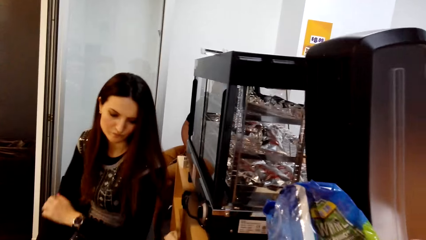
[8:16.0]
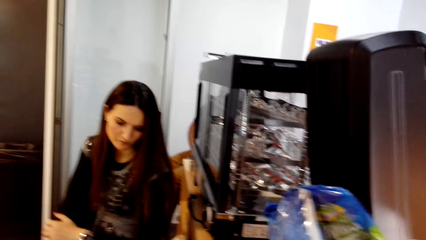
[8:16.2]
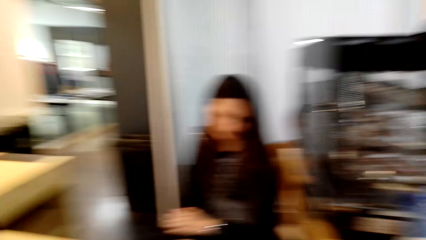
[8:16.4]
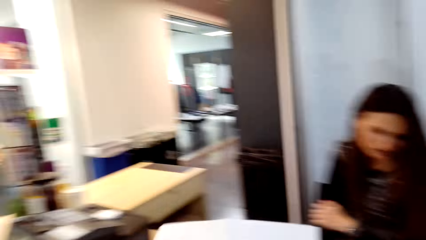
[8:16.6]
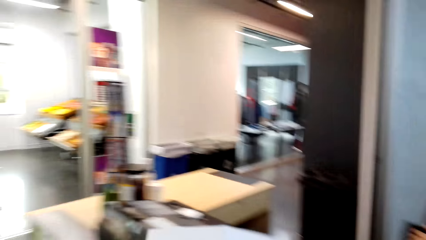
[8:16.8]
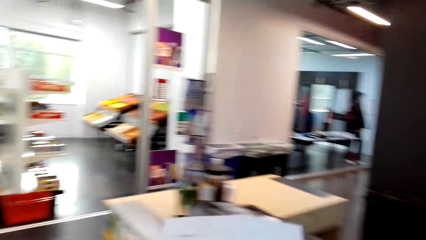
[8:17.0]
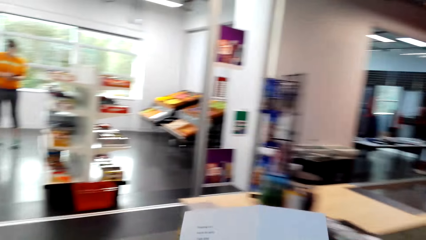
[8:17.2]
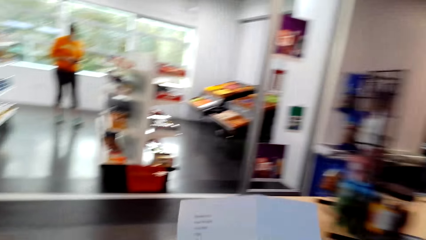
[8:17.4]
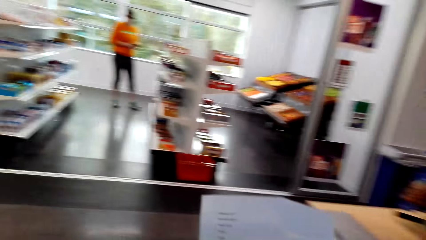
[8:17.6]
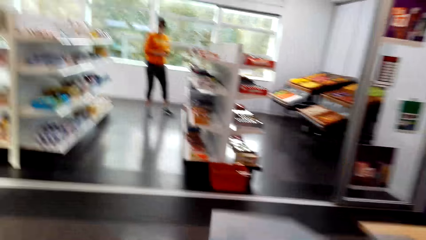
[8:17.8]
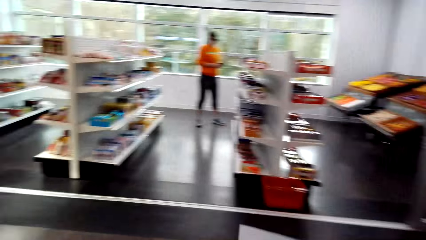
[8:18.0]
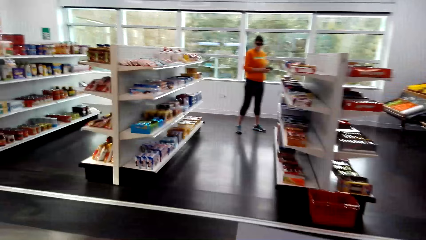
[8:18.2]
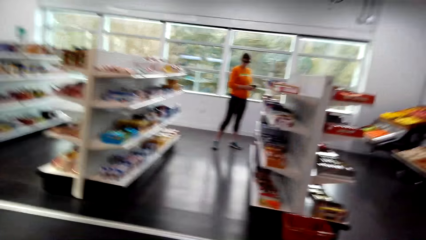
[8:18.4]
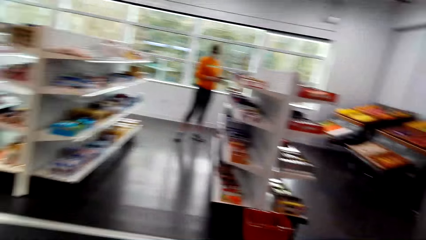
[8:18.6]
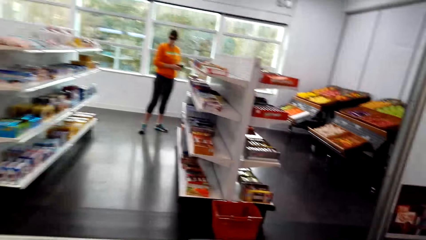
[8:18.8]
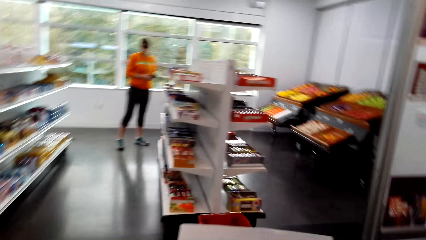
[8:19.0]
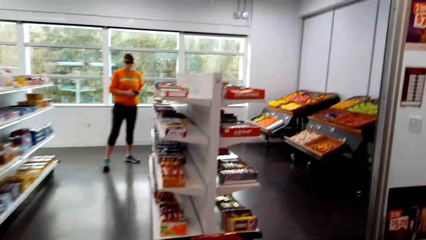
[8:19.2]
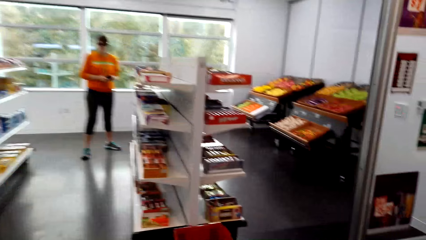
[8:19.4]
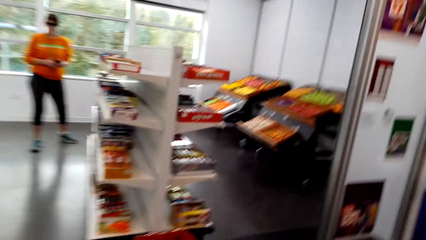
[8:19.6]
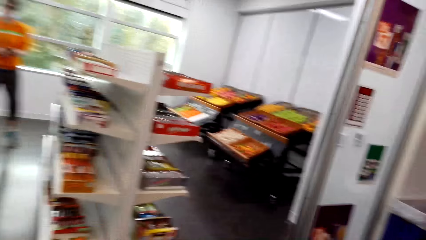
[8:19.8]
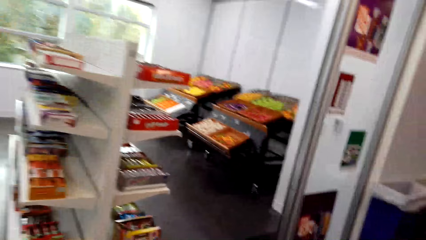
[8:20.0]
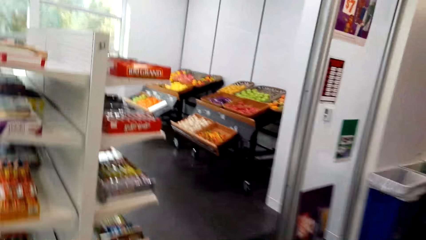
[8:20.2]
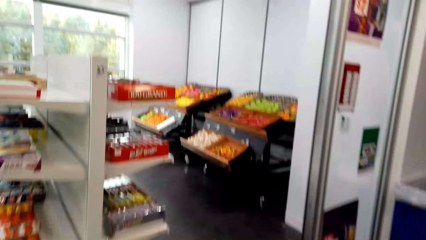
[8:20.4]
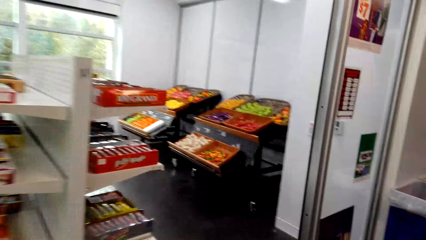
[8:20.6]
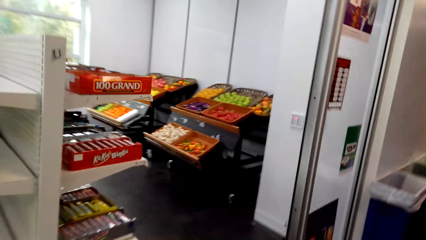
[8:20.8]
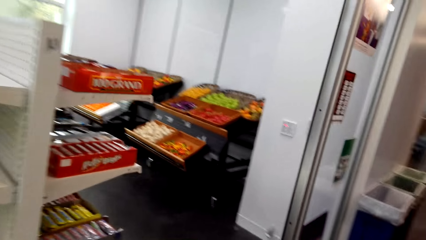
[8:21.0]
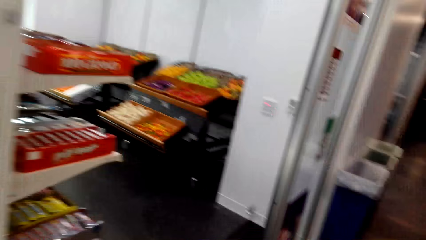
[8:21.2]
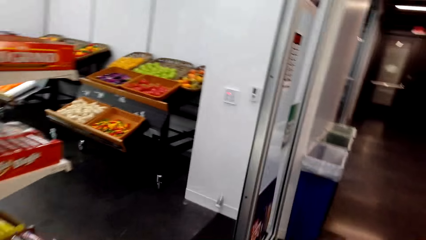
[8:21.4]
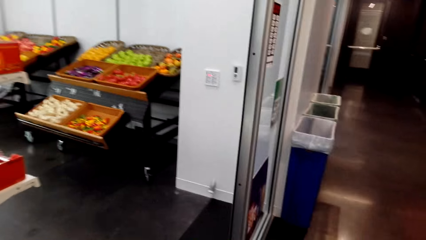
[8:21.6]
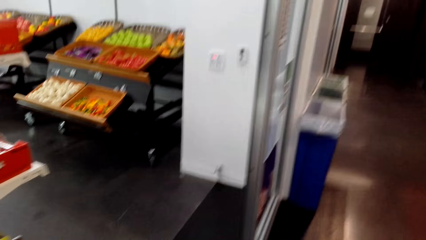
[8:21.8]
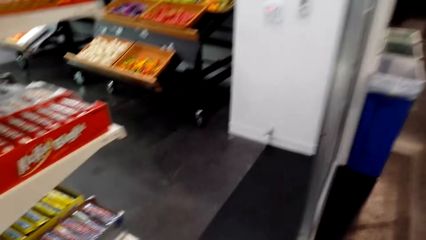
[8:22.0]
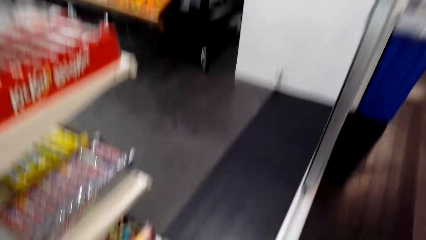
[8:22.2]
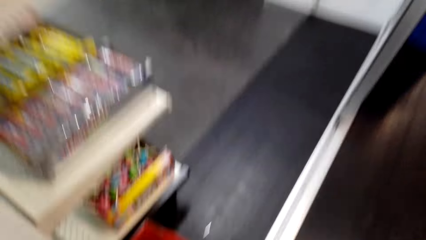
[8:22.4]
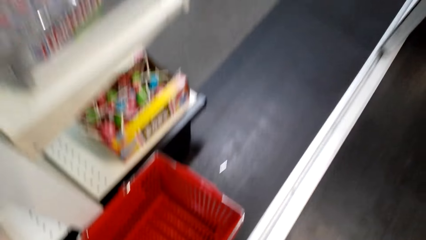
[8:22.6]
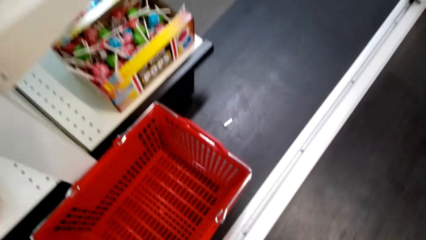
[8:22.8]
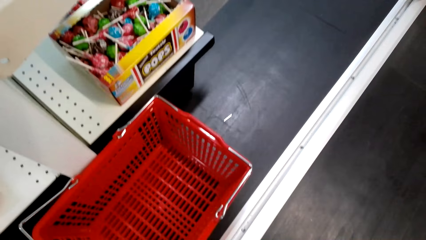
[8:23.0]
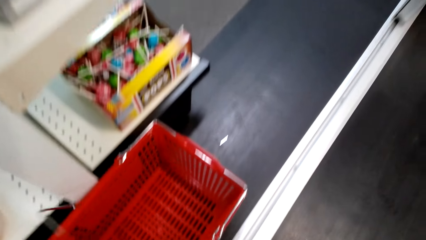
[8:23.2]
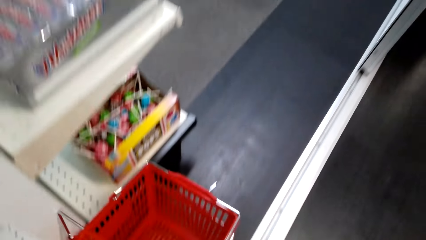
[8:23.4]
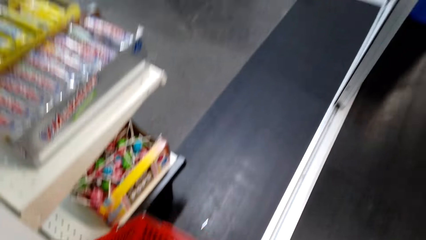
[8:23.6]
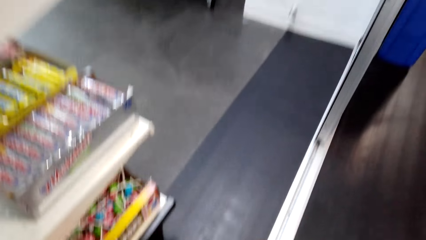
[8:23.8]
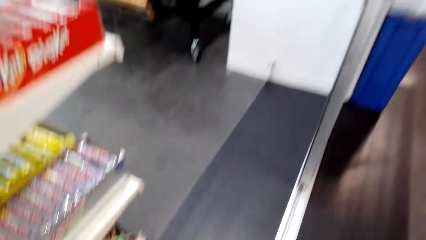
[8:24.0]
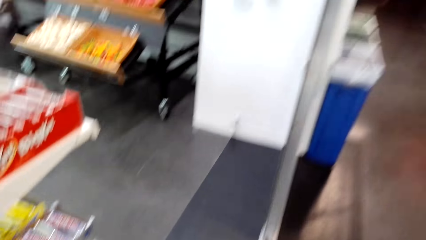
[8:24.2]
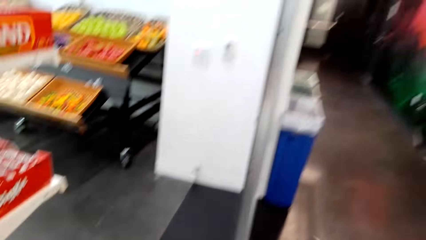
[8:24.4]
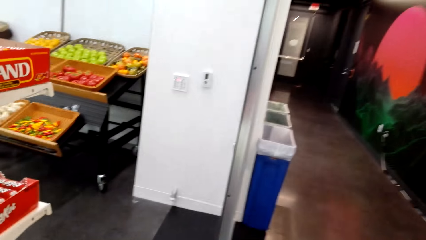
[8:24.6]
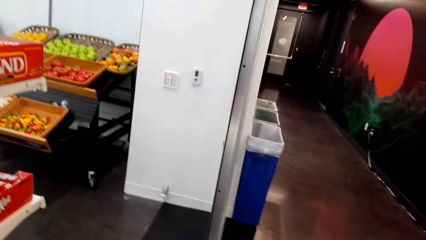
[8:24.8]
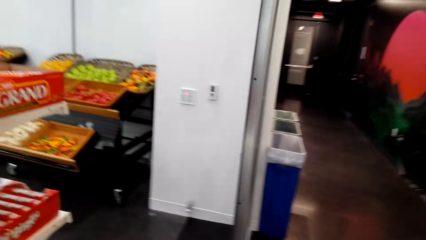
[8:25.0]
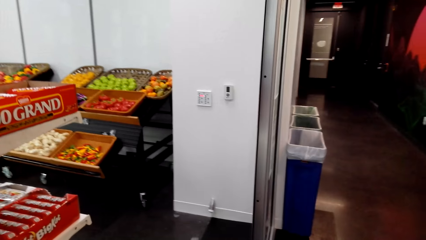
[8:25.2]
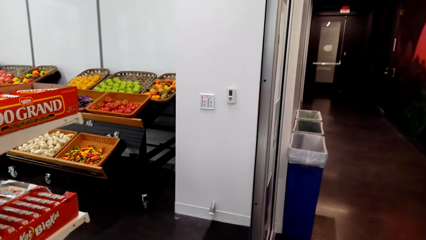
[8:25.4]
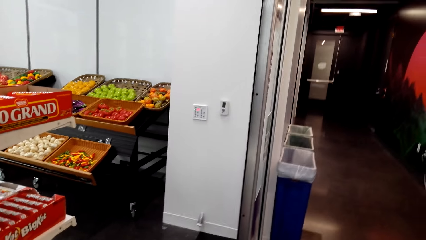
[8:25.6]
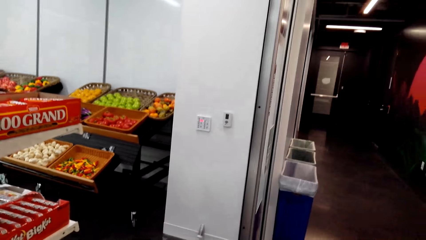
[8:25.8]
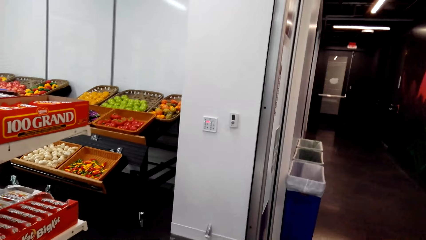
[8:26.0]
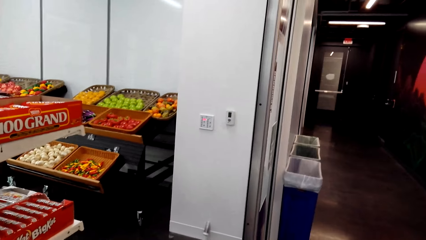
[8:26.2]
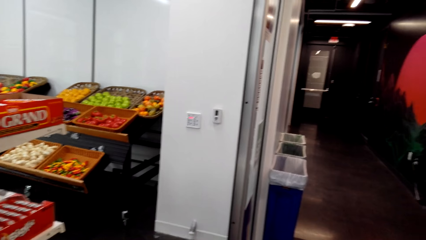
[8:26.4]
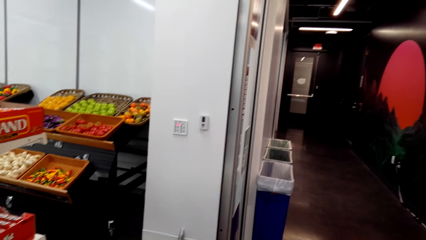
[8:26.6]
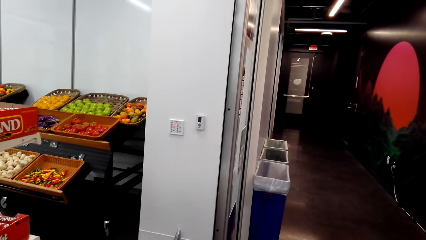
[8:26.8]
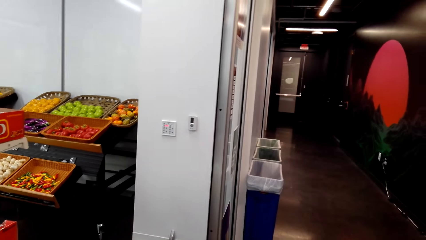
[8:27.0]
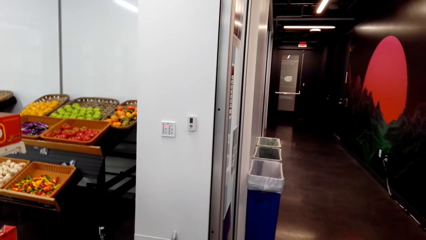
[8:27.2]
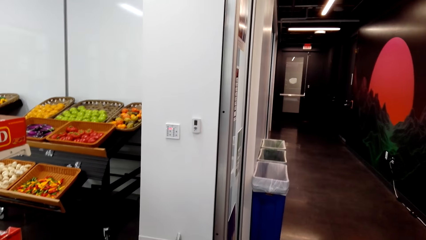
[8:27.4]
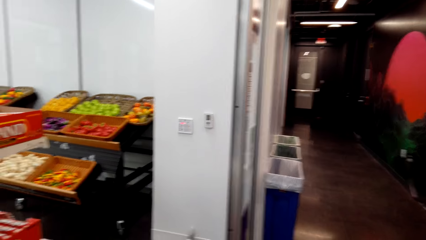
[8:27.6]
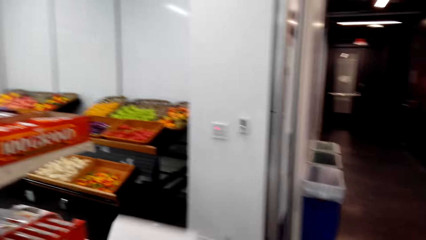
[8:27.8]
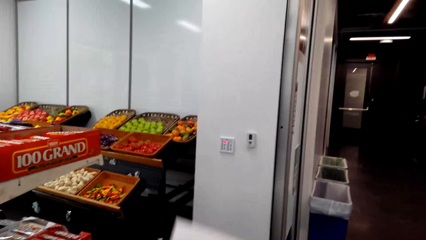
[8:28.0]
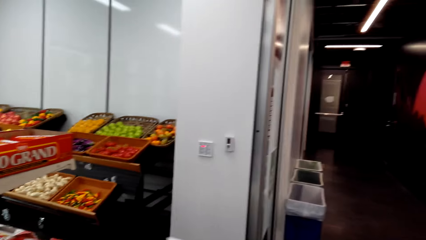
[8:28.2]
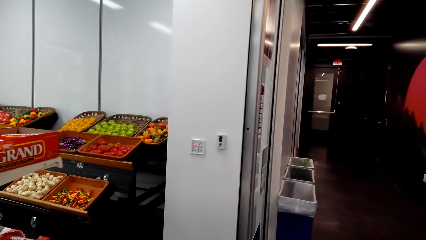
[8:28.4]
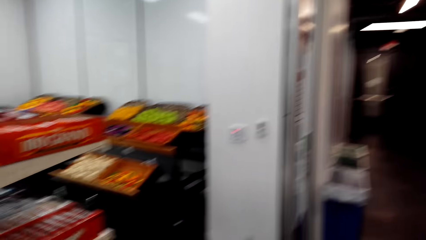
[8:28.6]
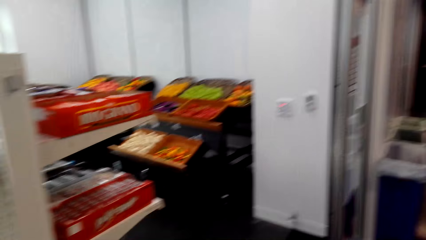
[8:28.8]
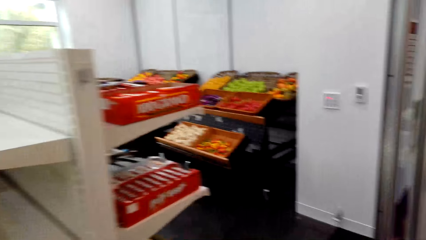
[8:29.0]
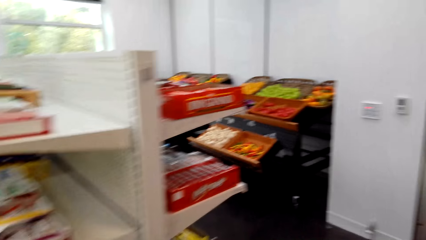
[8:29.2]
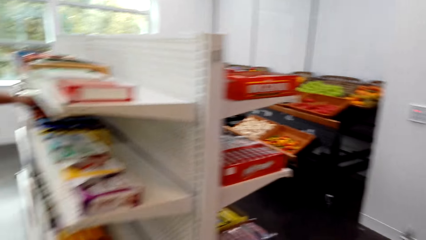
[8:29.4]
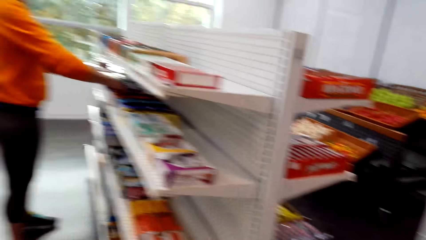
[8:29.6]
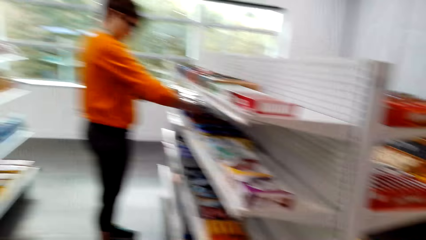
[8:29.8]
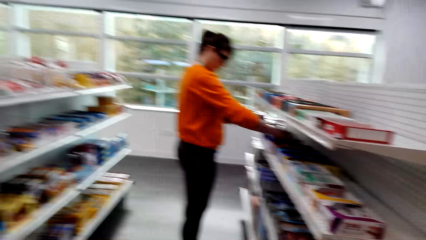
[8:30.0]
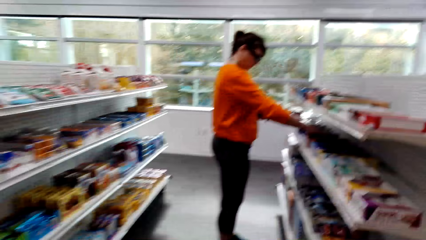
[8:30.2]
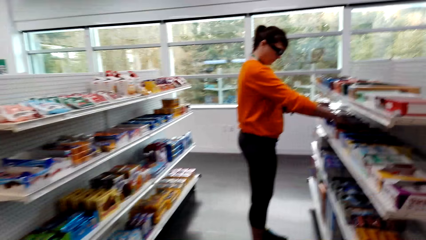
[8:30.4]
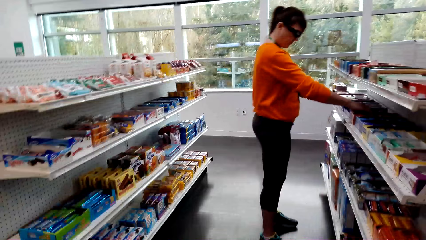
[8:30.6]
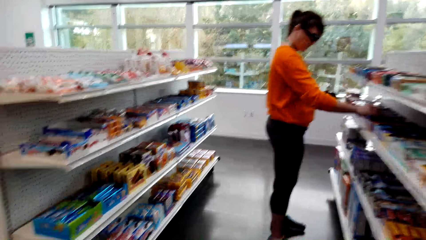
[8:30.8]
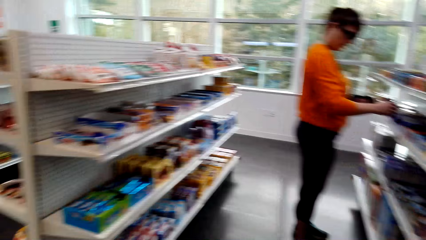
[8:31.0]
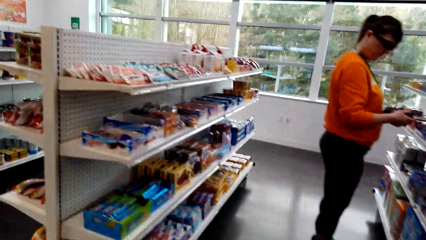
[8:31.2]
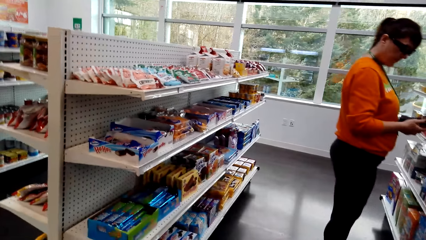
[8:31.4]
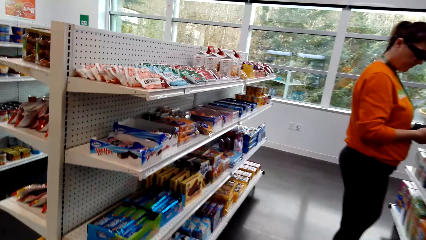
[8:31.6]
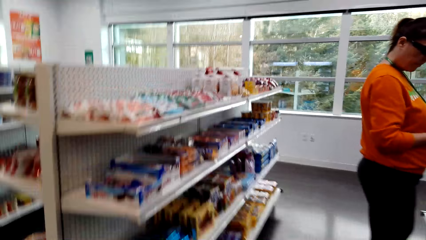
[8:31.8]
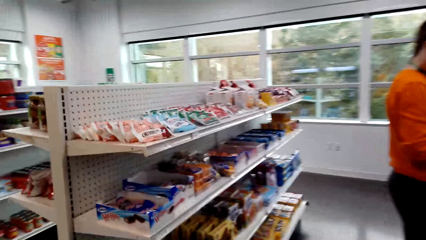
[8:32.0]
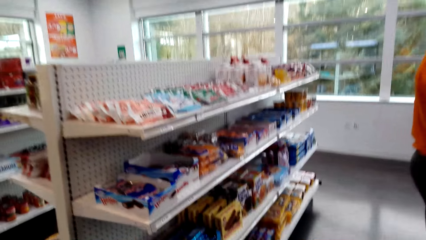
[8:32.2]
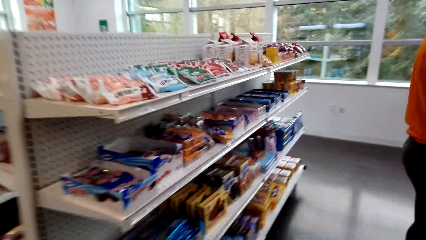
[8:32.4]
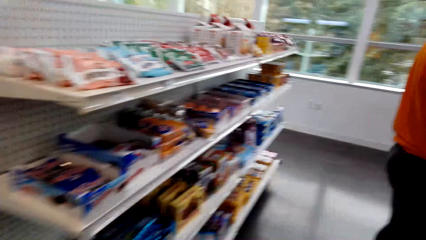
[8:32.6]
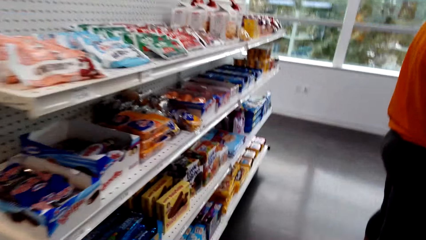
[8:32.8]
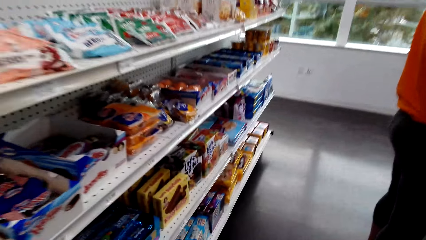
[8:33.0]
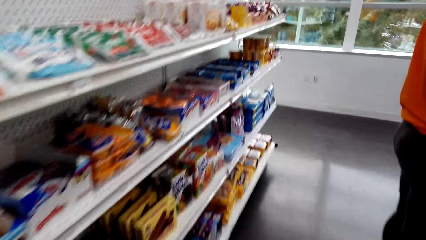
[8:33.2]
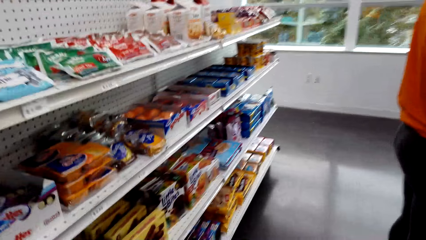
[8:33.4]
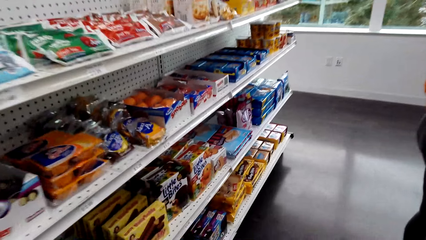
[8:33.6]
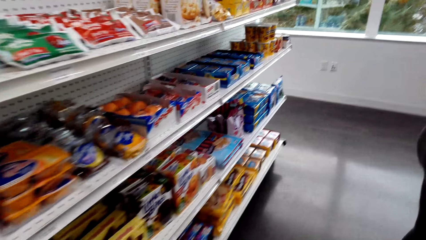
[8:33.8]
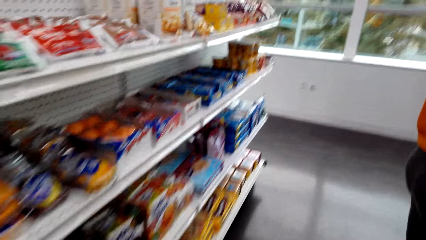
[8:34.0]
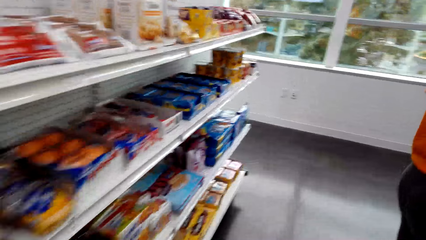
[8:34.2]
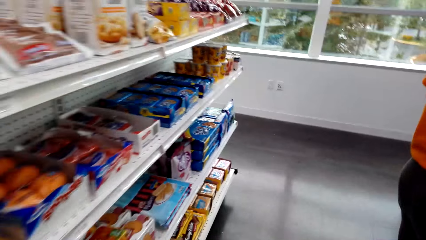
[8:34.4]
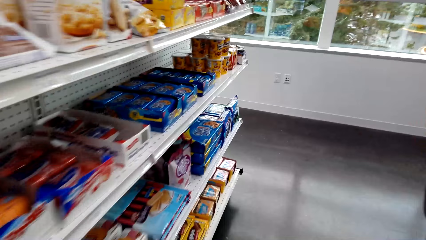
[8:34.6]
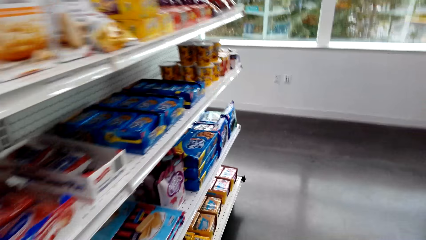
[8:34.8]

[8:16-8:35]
The camera wearer places the shopping basket on the counter. They walk around. A lady shops on the other side. The camera wearer picks up another shopping basket. They move a paper. They move around. They walk straight.
